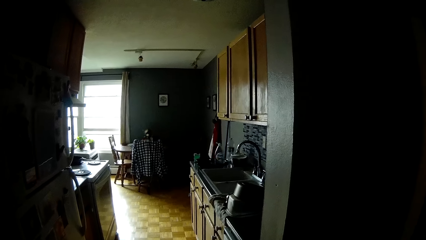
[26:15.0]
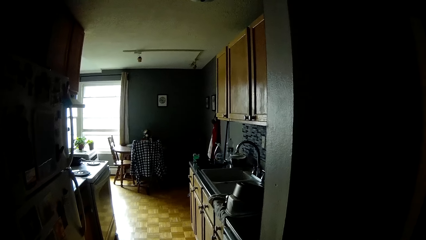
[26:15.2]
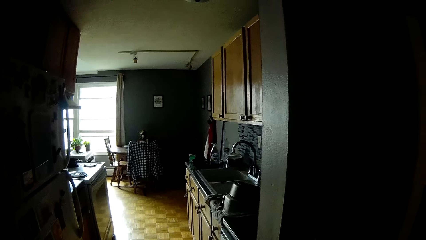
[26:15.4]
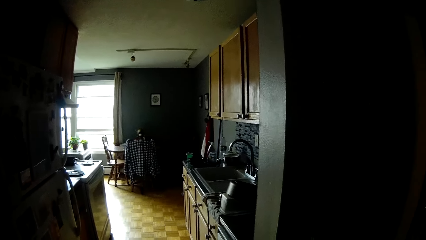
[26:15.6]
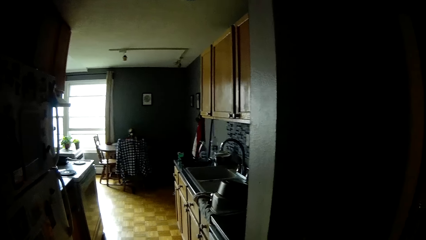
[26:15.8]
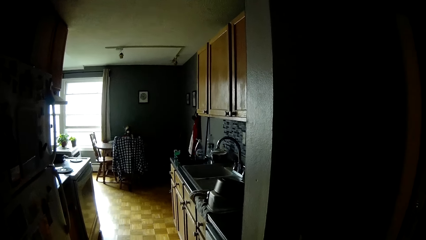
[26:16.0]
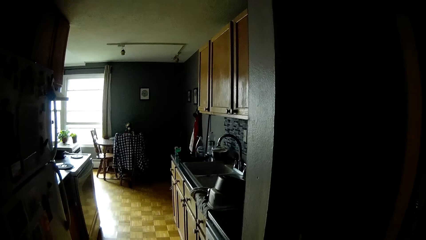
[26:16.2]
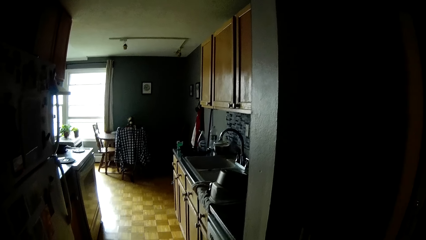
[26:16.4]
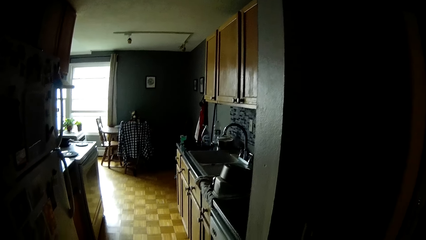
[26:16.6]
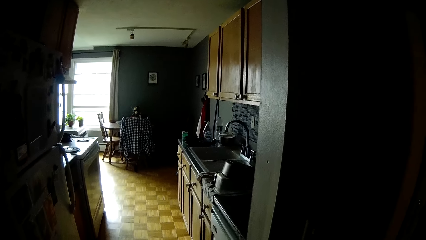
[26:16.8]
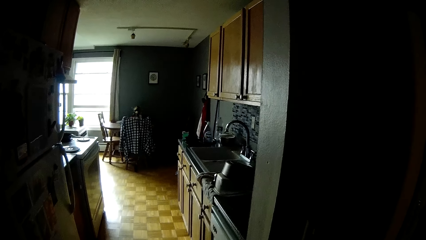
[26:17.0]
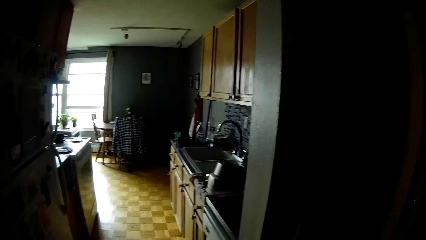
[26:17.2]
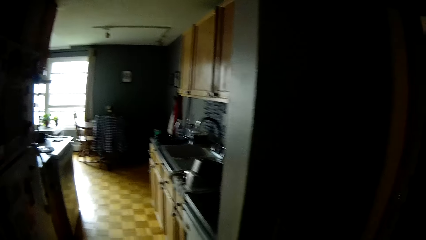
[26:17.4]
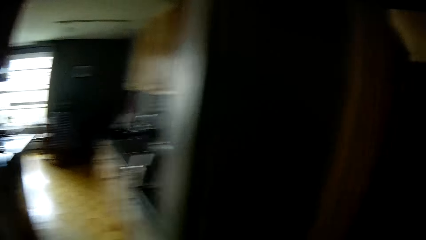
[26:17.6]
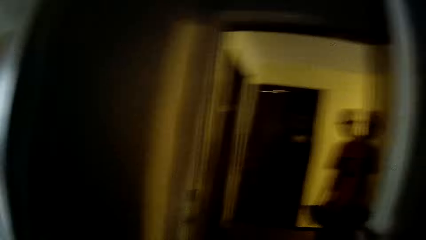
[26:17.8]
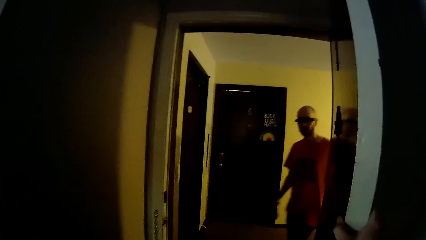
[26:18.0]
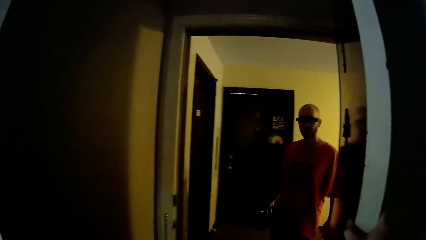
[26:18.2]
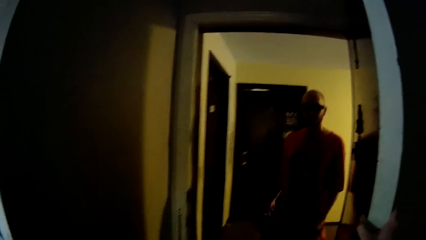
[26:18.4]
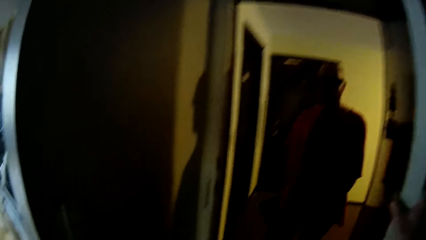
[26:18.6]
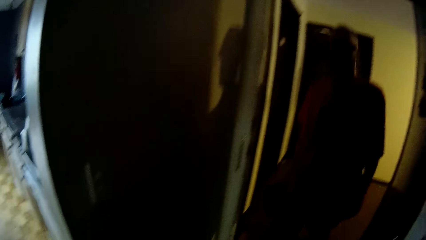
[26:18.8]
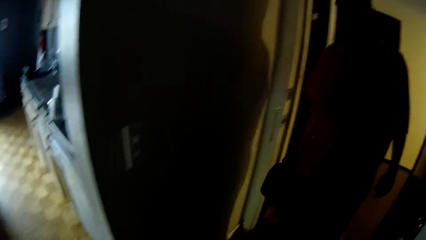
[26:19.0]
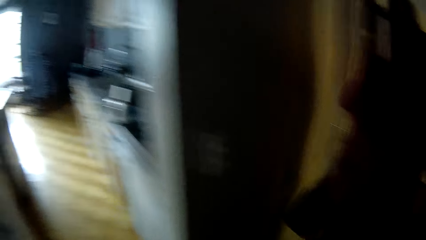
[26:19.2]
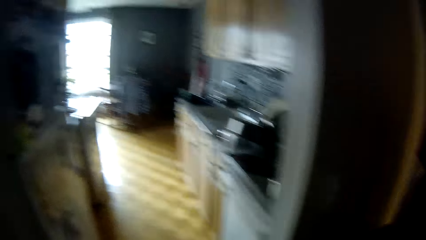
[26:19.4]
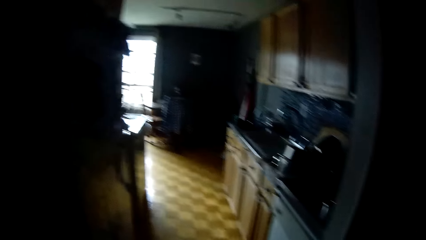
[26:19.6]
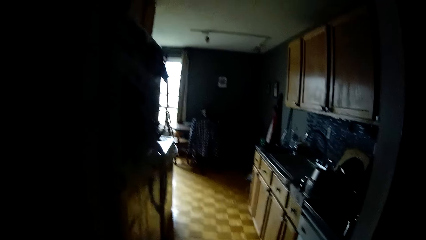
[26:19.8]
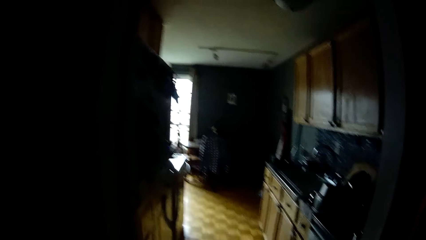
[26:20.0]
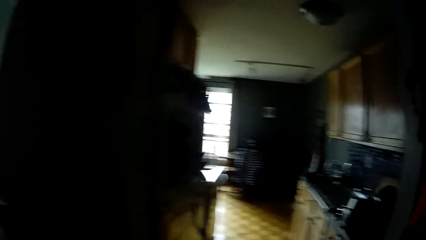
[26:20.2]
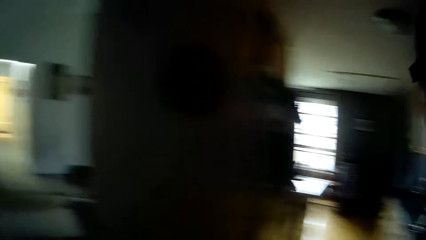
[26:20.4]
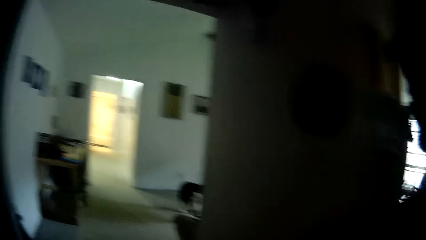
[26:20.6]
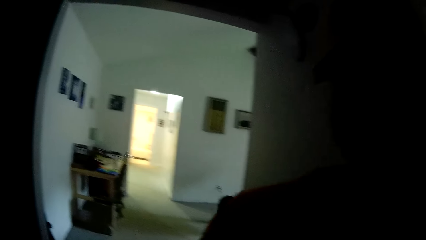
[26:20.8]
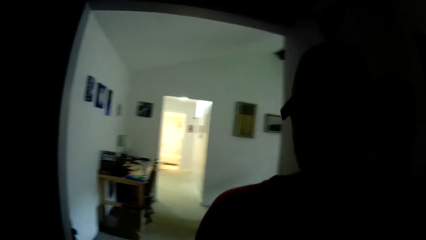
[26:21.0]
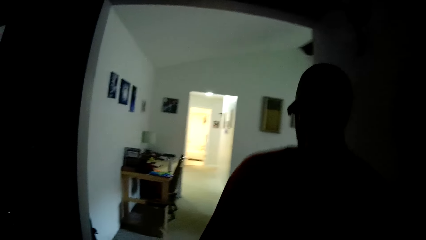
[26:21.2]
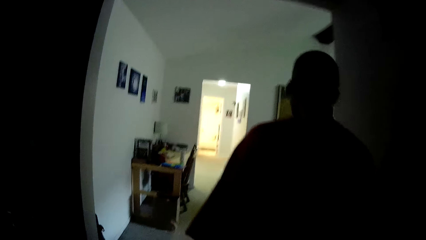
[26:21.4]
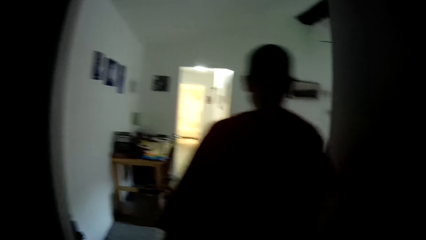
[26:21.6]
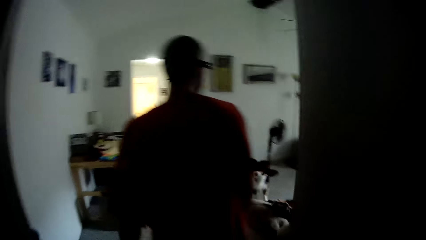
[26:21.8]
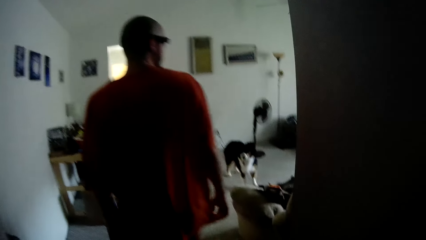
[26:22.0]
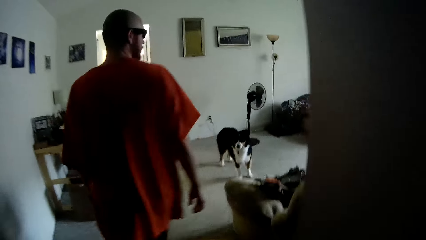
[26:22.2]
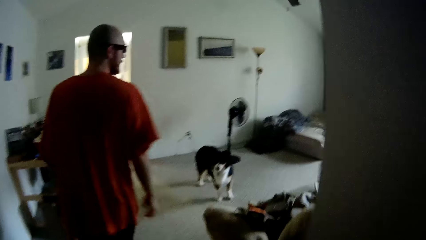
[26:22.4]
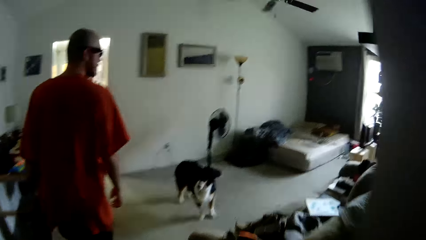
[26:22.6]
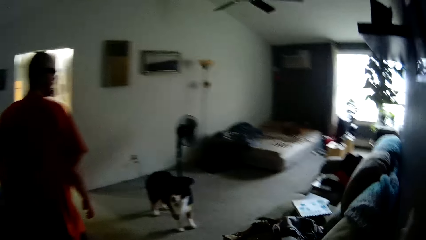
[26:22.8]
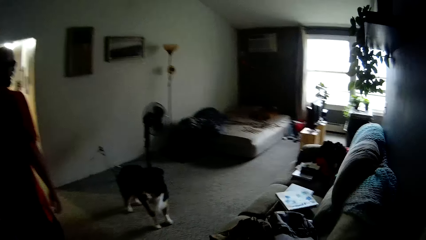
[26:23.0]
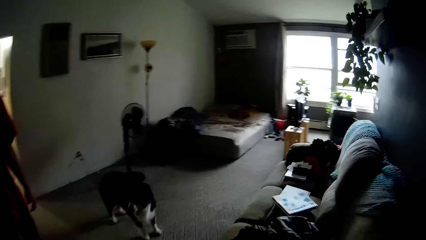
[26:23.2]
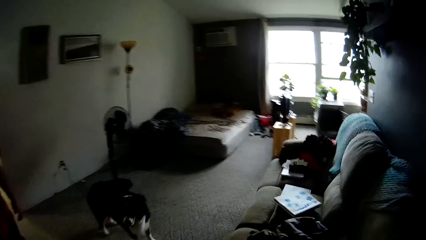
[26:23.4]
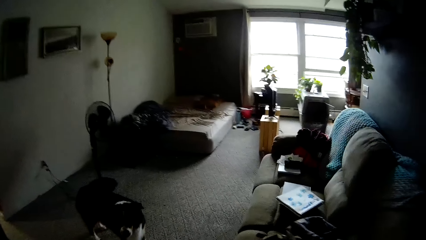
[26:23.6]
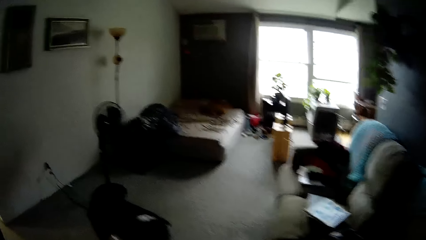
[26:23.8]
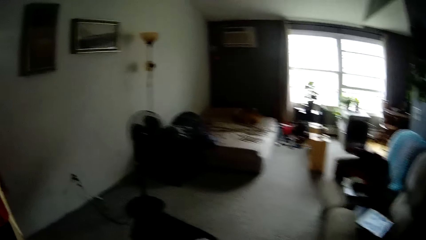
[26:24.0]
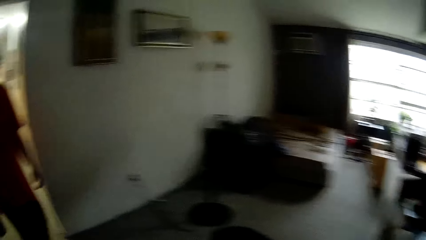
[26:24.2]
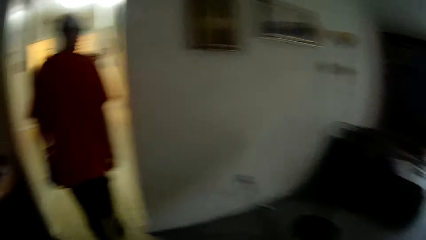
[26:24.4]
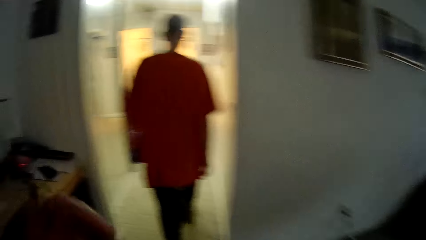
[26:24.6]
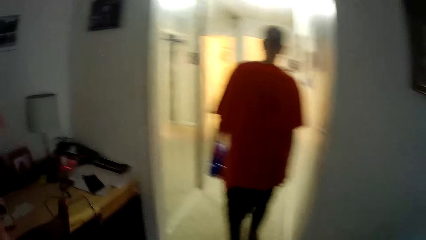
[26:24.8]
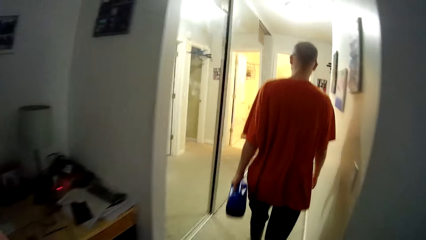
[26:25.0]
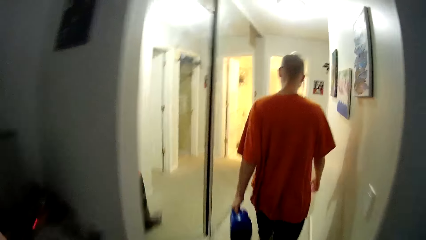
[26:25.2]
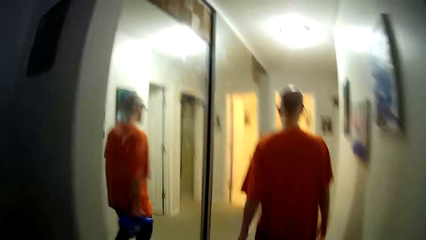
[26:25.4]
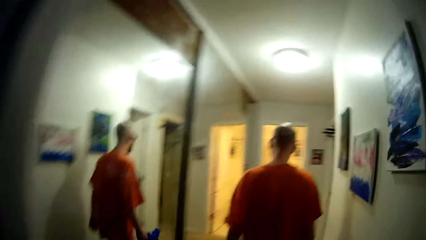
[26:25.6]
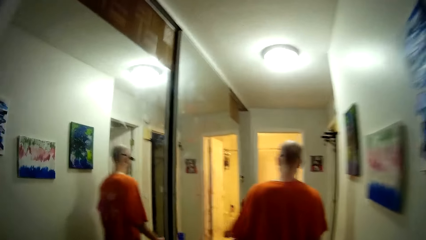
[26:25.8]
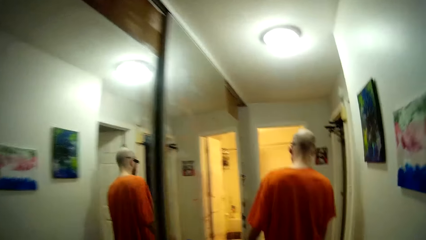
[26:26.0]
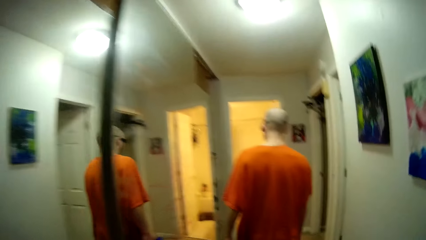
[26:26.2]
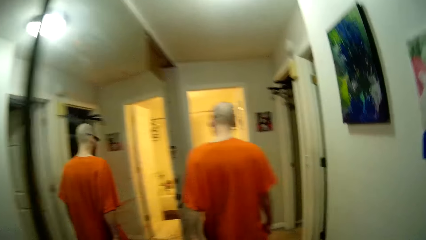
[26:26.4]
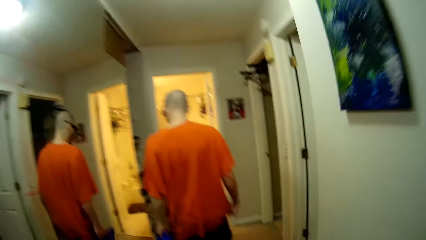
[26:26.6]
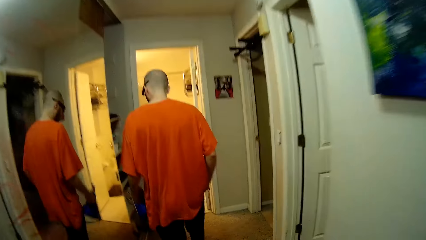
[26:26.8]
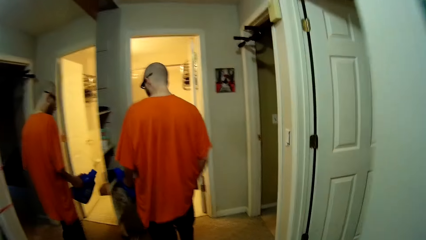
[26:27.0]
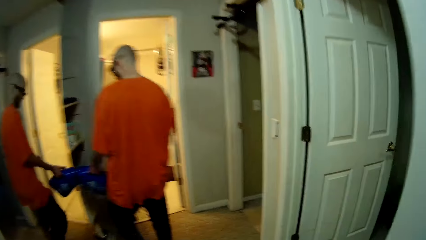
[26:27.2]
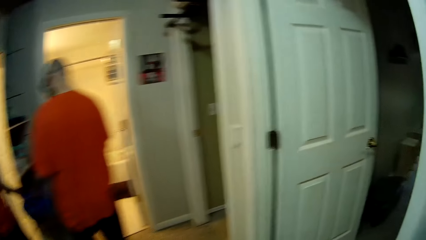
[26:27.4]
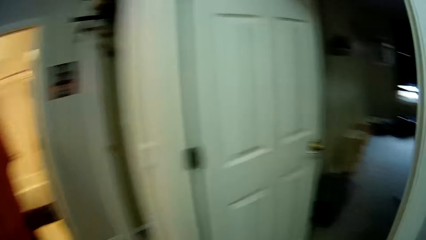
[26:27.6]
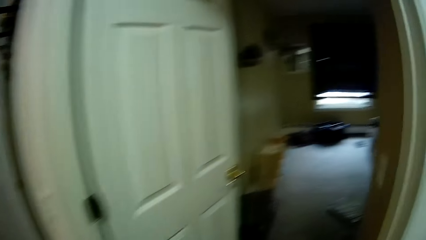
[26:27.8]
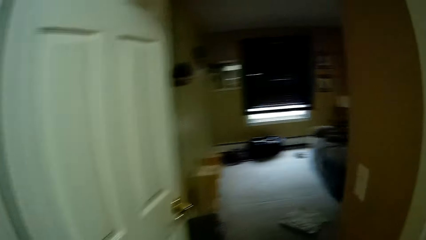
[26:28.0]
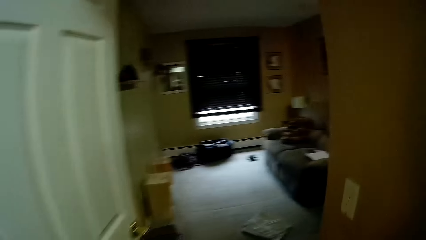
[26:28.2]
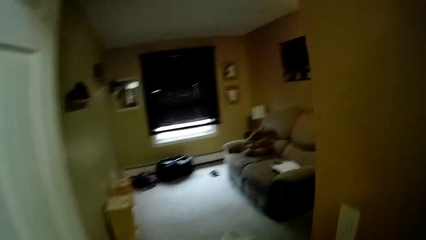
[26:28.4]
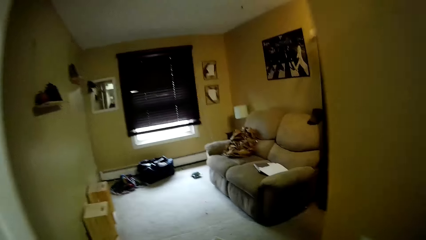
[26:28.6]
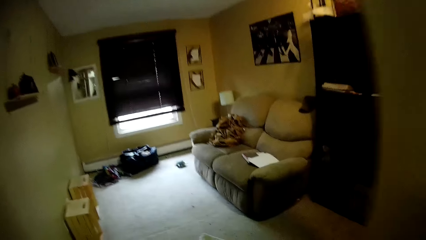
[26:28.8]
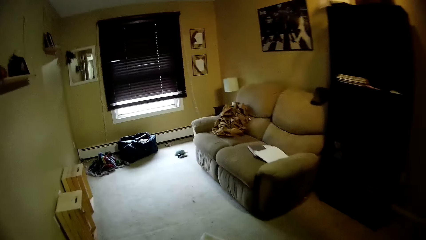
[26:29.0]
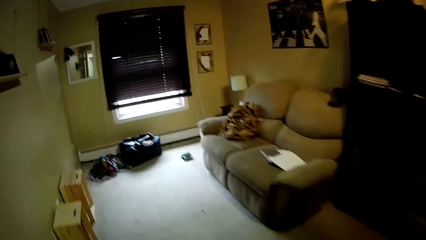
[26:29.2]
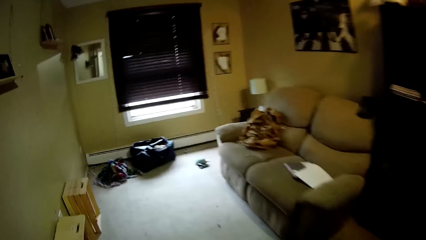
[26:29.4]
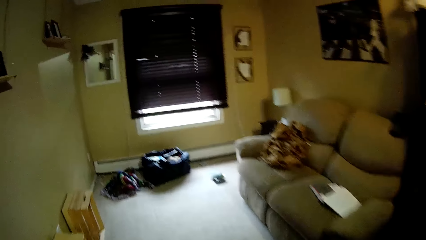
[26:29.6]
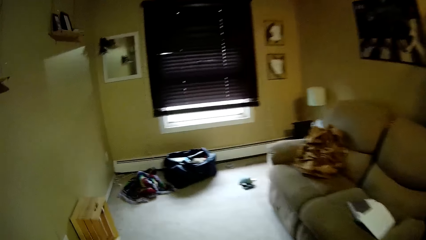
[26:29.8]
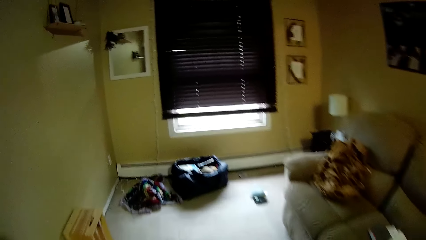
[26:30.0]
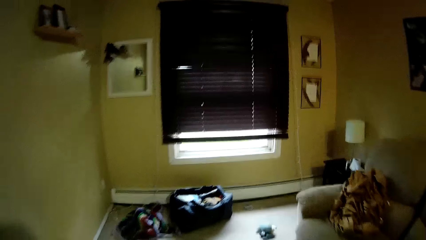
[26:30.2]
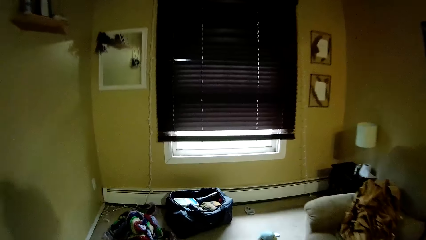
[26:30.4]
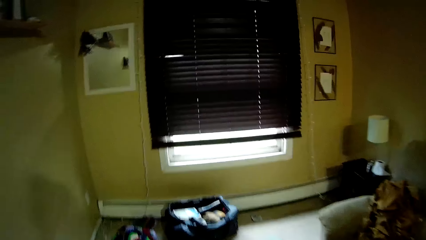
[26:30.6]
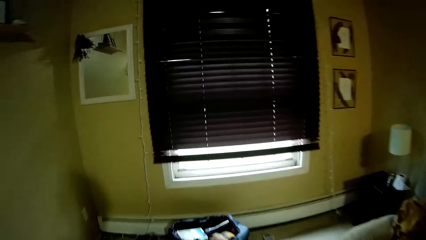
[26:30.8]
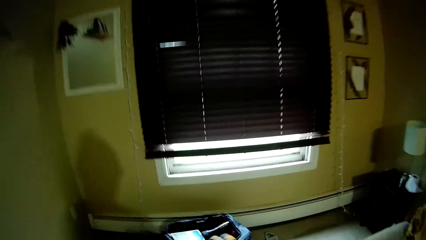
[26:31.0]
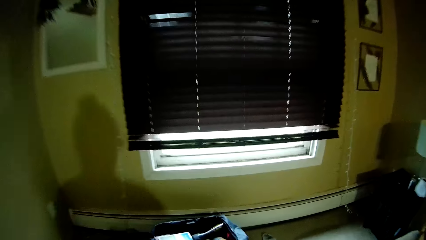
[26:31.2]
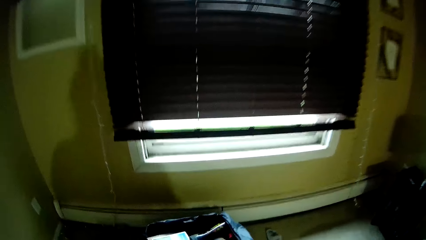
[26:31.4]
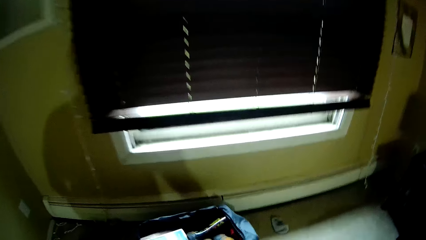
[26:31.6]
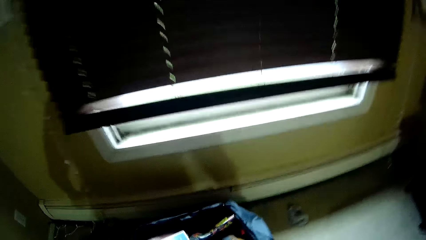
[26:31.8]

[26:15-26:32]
The man enters the apartment from the doorway. The man walks by. The camera wearer interacts with the man. They walk around.
